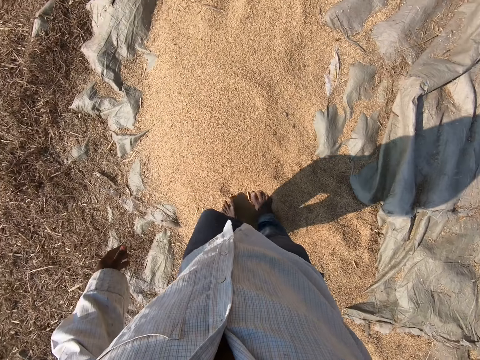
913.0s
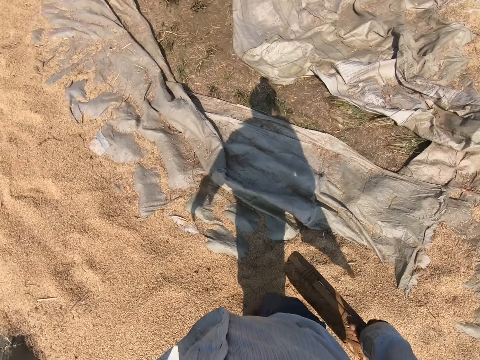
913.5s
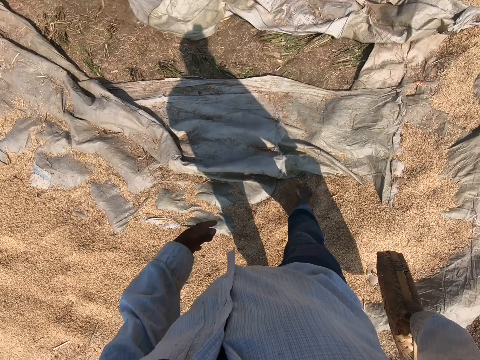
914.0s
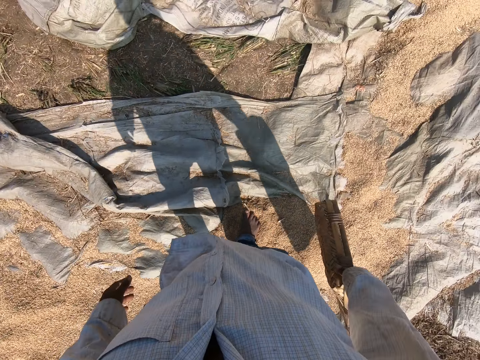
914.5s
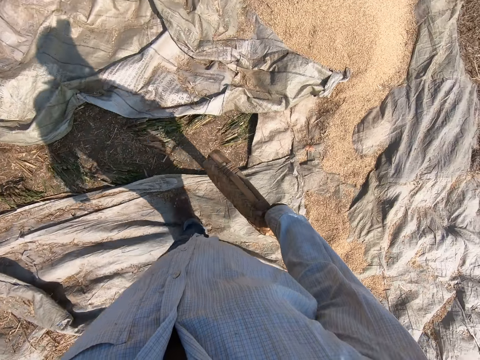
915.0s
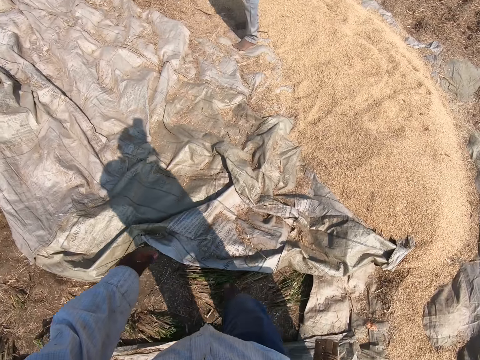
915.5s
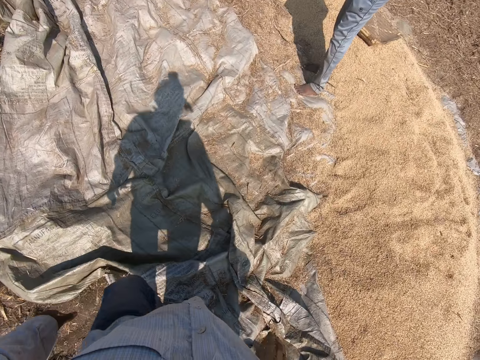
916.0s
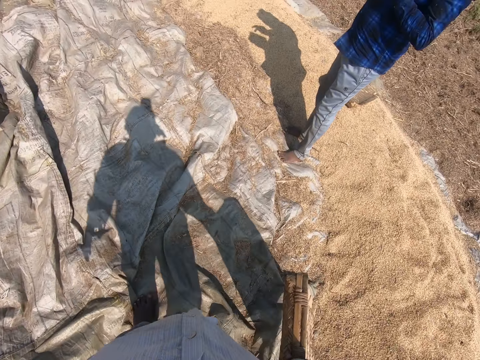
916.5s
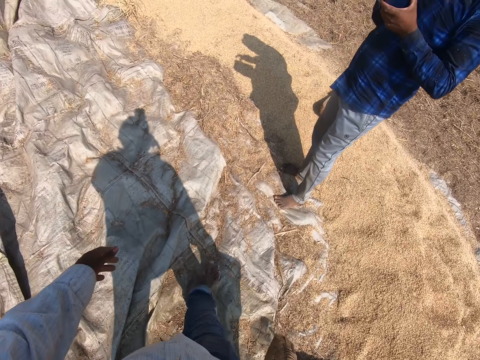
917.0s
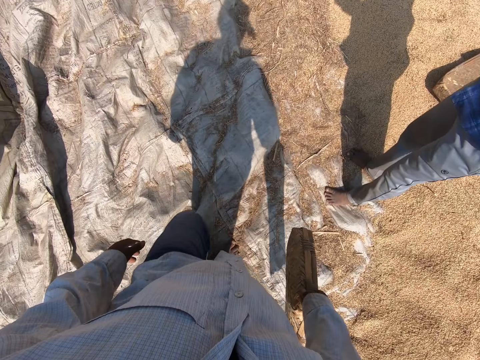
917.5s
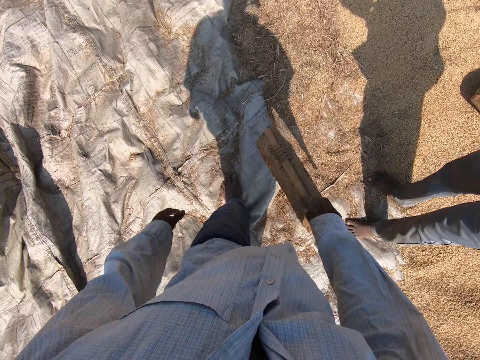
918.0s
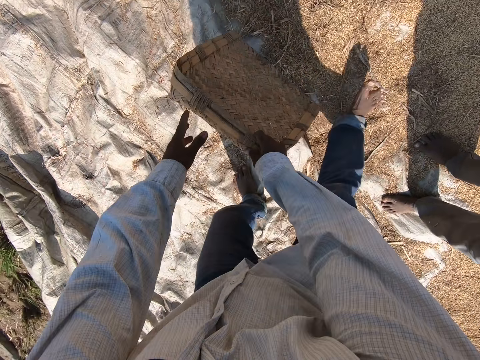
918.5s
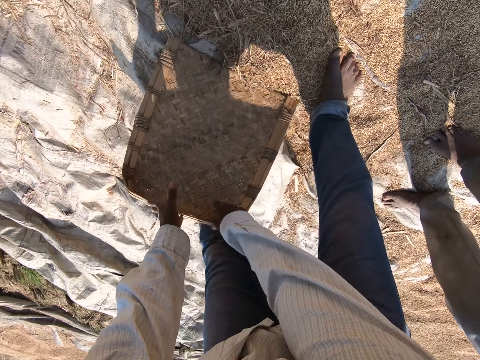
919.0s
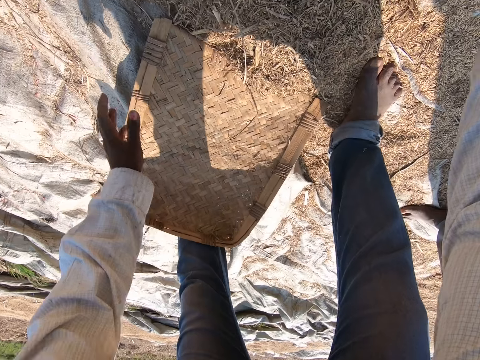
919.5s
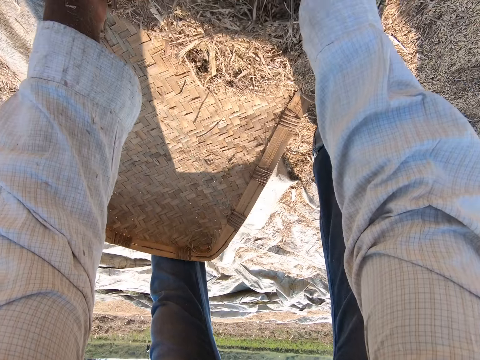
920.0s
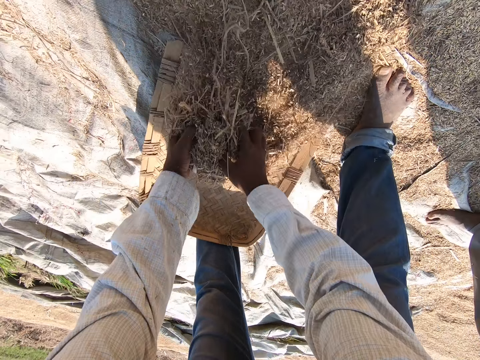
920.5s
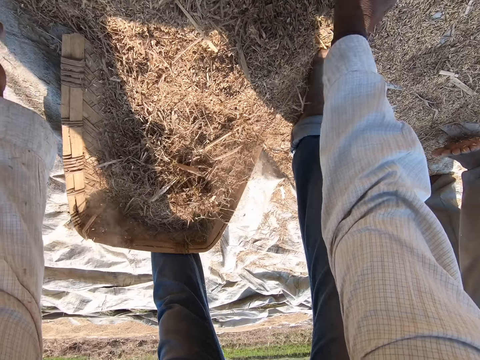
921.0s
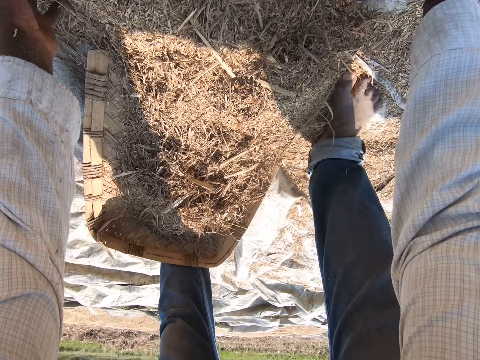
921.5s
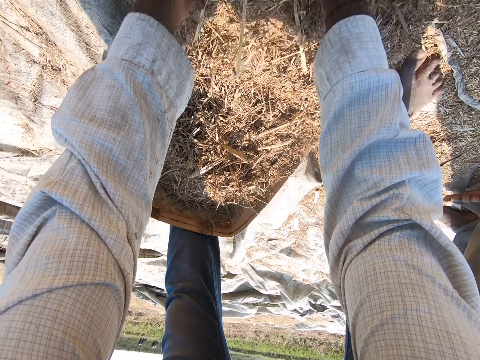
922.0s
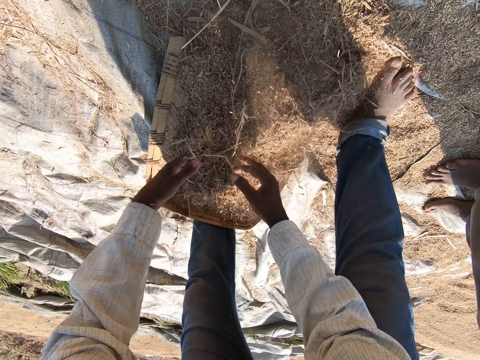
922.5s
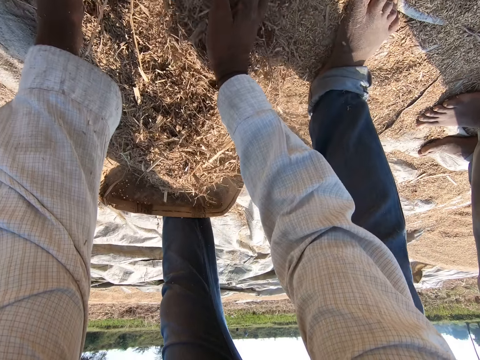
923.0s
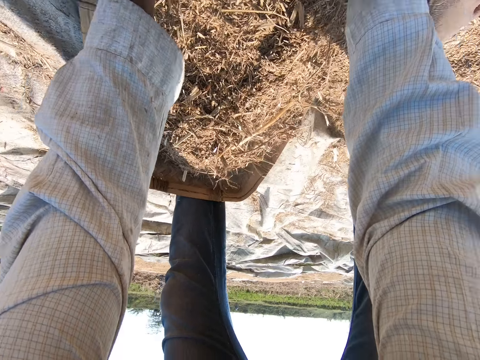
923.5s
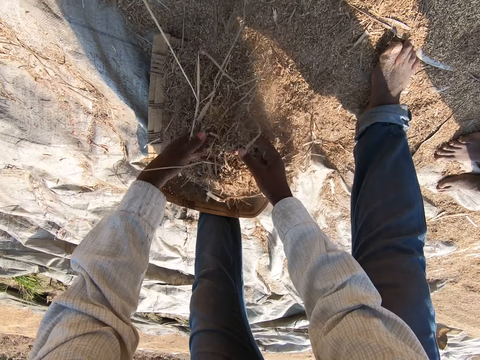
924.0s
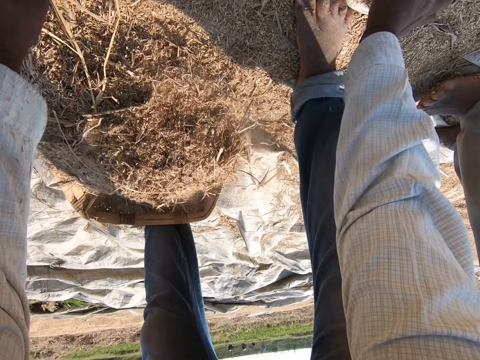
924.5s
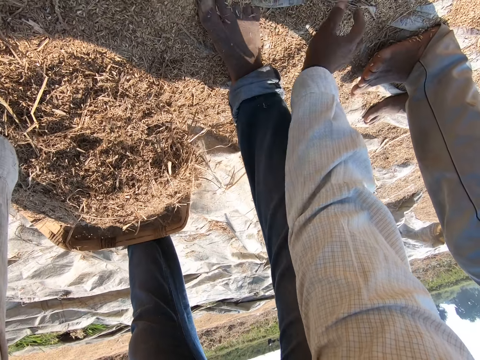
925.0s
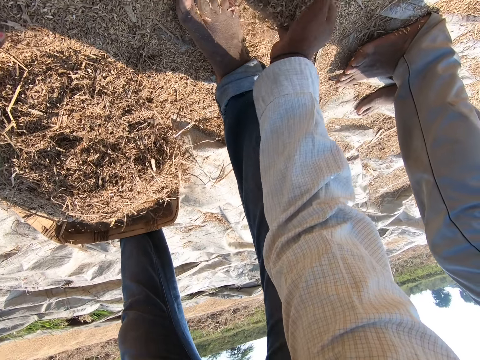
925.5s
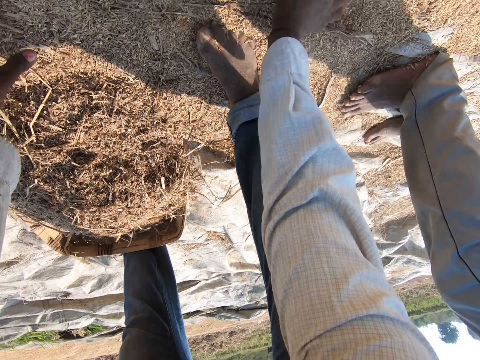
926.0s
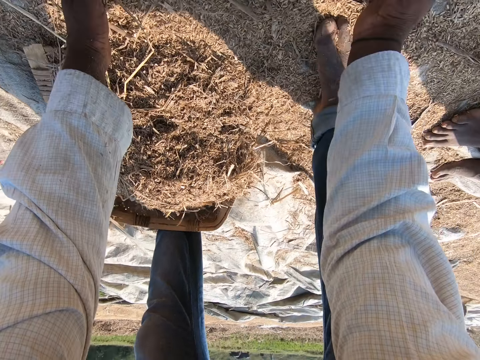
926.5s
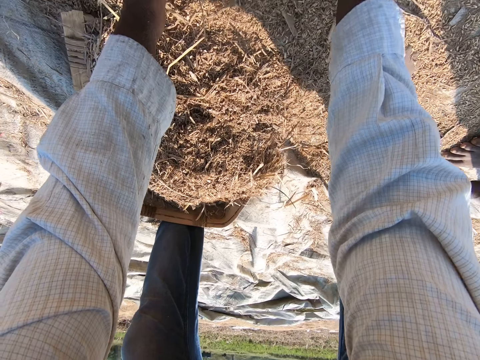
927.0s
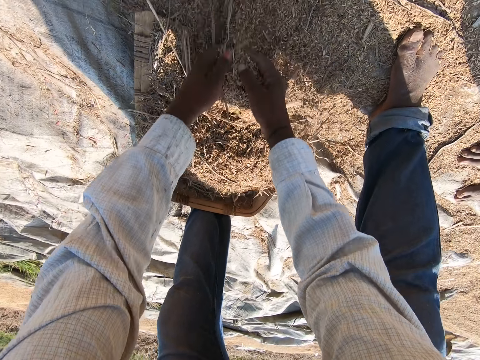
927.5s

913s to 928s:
The camera wearer walks on the grains. A person stands on the grains. The camera wearer walks on the grains. The person holds his phone. The camera wearer walks on the grains, places the winnowing basket on the sack, bends down, and puts the dry grass on the winnowing basket with both hands. They pack the sheaves and talk. The person lifts his leg. The camera wearer puts the dry grass on the winnowing basket with both hands. The person places his feet down. The camera wearer puts the dry grass on the winnowing basket with both hands.

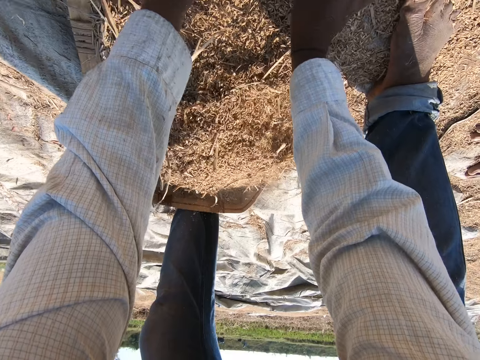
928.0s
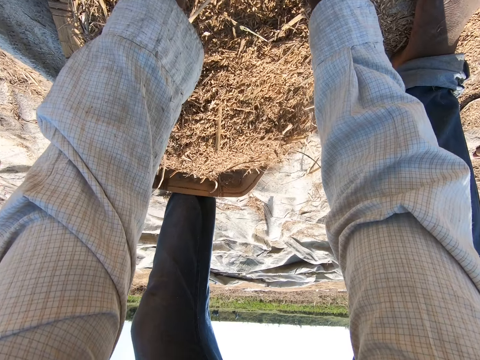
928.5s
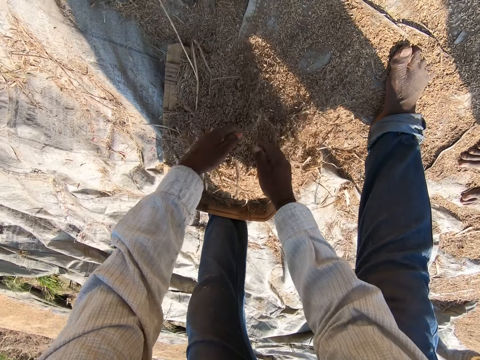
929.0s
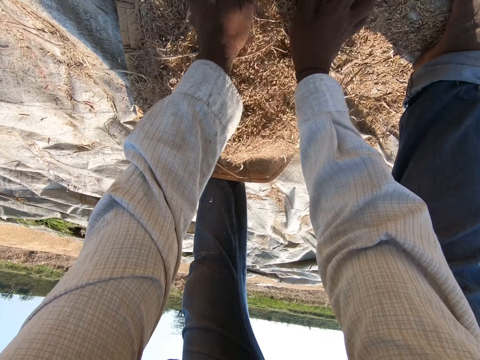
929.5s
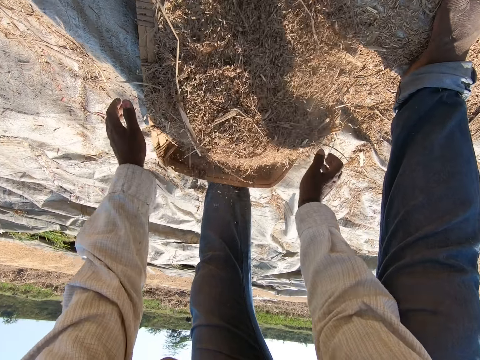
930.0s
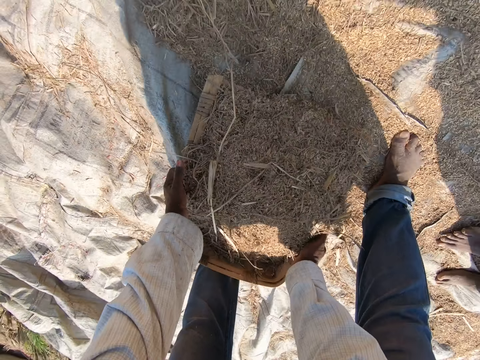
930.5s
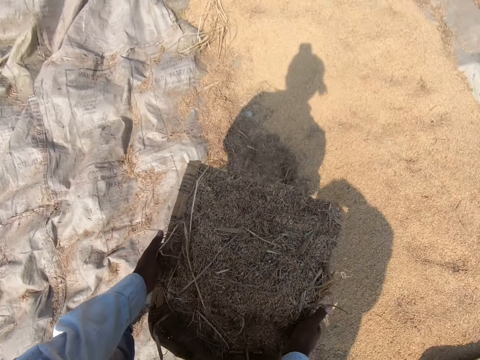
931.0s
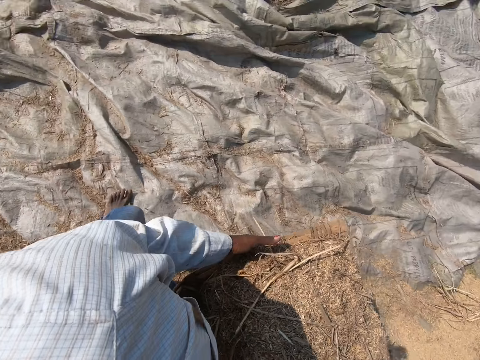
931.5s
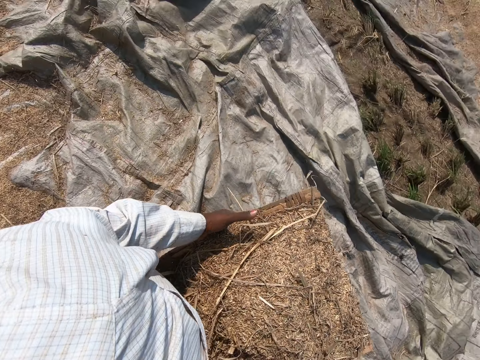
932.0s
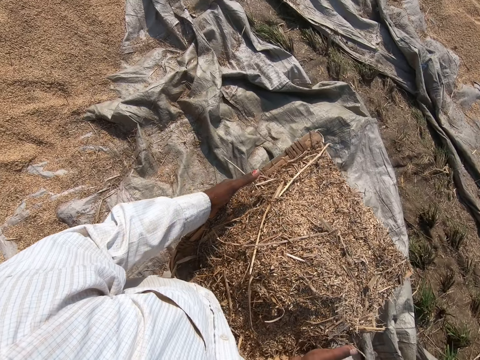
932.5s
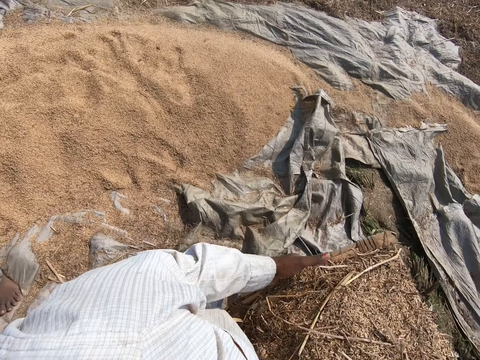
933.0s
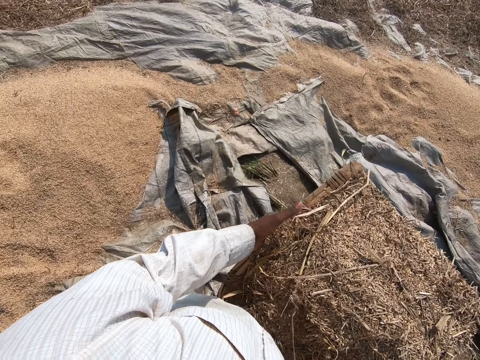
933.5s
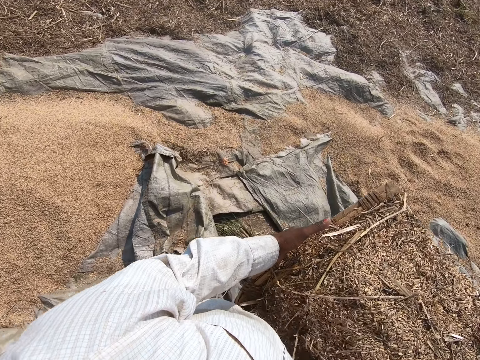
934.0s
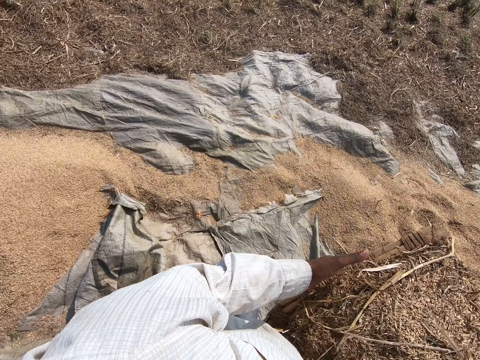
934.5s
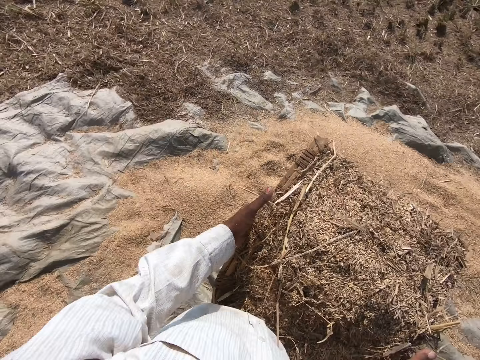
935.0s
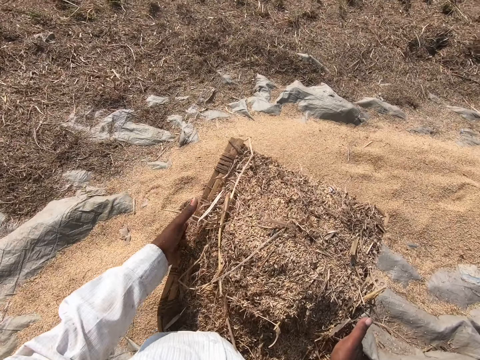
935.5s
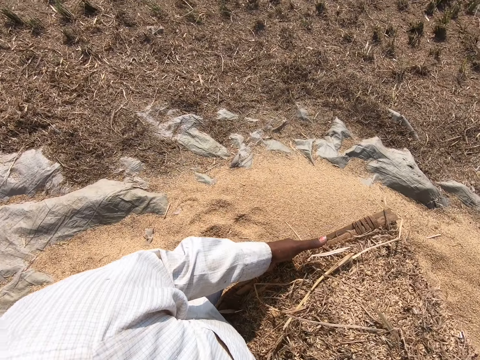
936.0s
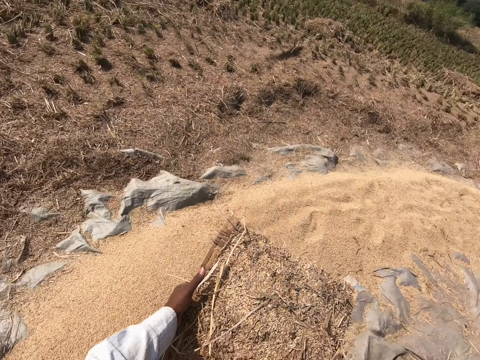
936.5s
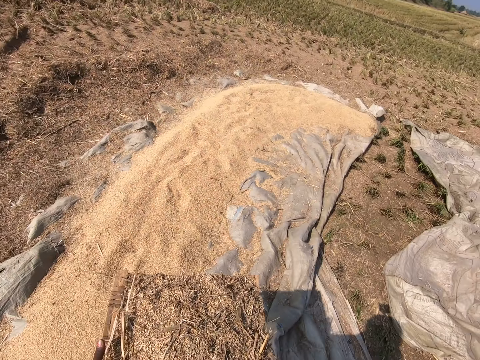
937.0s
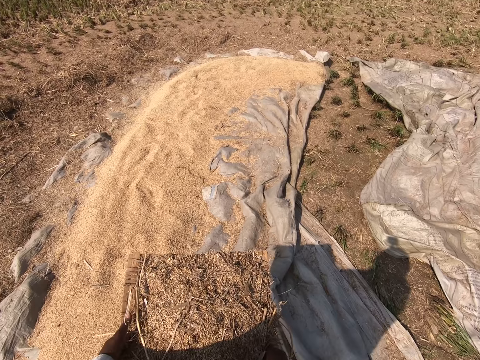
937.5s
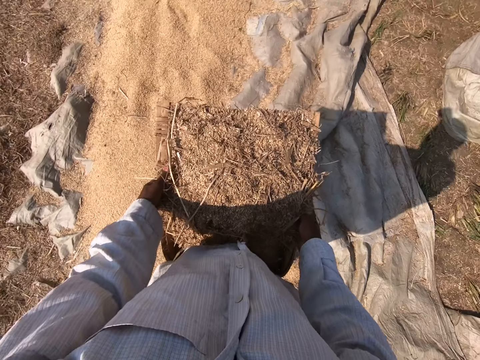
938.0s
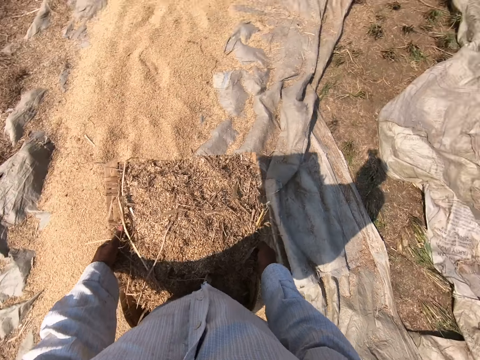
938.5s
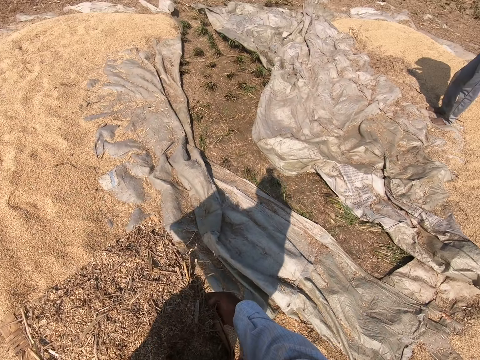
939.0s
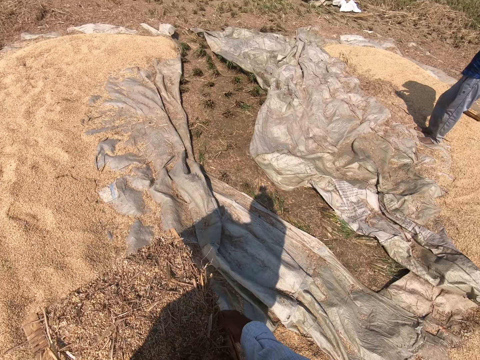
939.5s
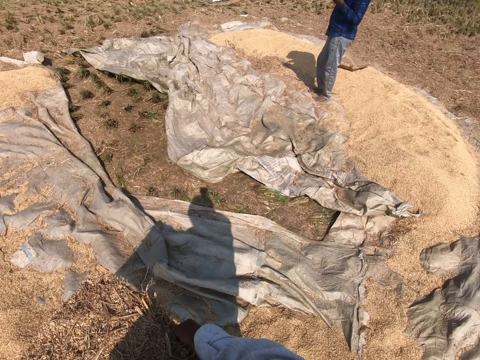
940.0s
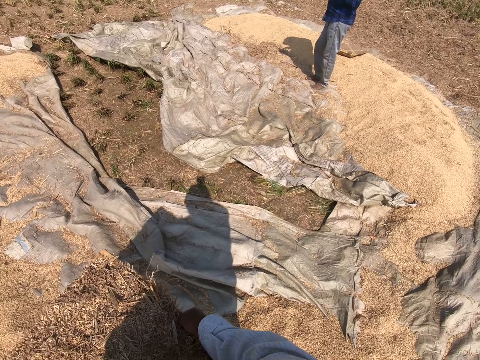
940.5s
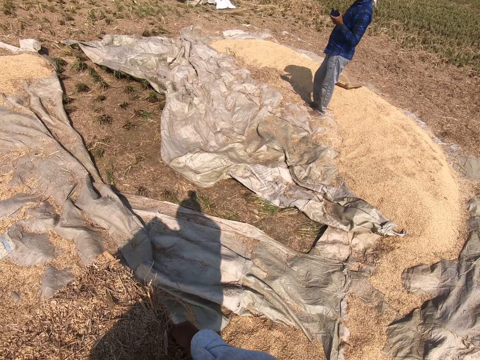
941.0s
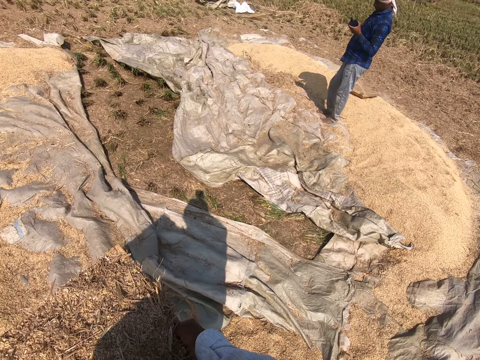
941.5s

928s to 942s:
The camera wearer picks up the winnowing basket or tray basket and stands up. He carries the tray basket. He walks with the winnowing basket in his hands. He coughs. He stops and looks around. A person operates his phone.
